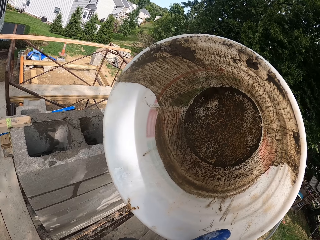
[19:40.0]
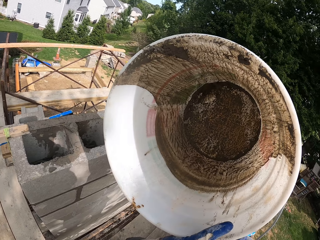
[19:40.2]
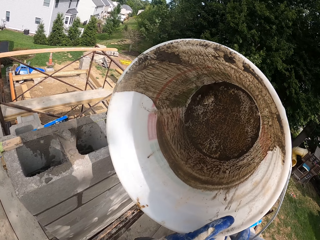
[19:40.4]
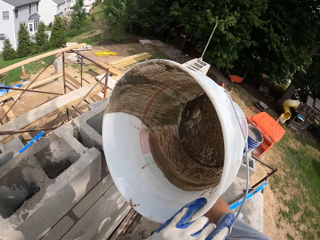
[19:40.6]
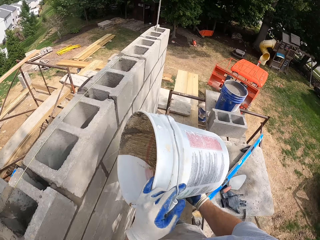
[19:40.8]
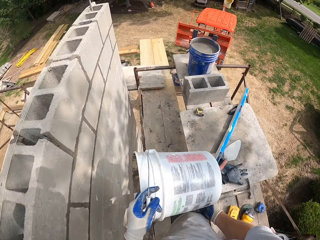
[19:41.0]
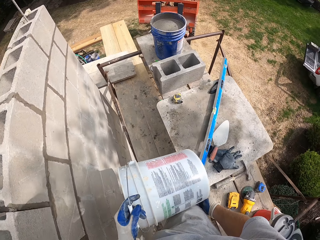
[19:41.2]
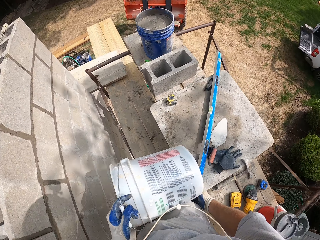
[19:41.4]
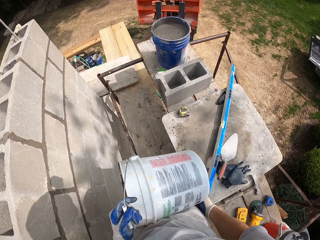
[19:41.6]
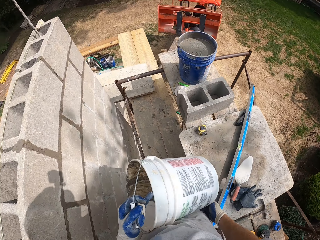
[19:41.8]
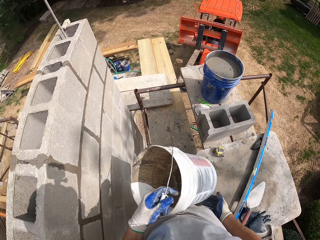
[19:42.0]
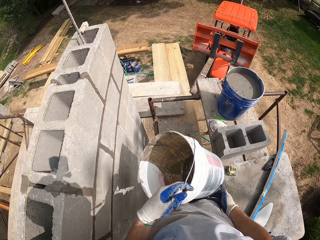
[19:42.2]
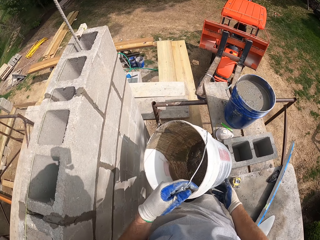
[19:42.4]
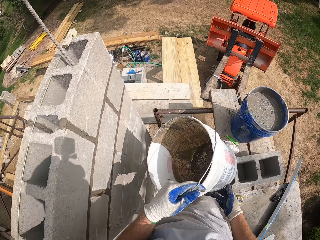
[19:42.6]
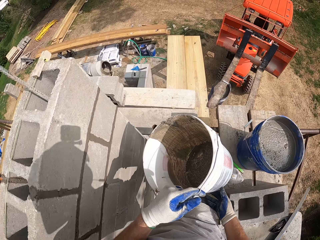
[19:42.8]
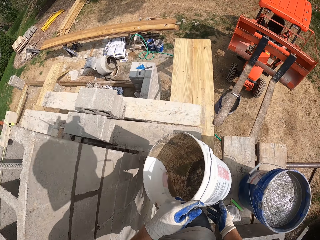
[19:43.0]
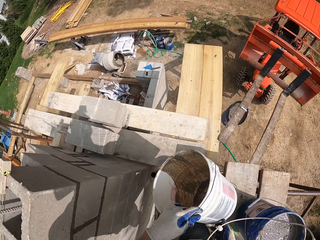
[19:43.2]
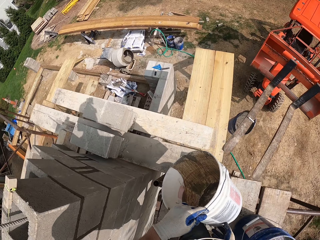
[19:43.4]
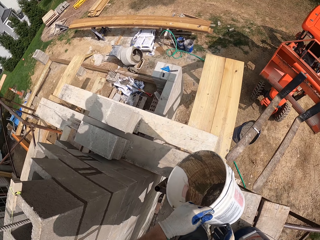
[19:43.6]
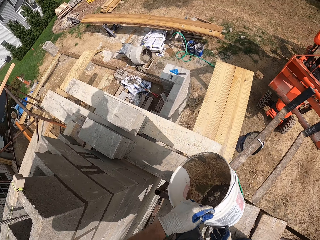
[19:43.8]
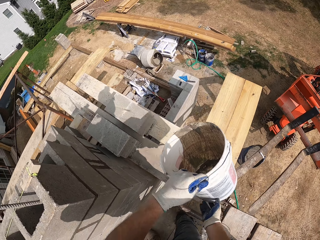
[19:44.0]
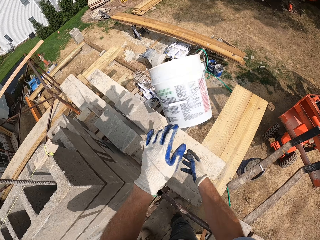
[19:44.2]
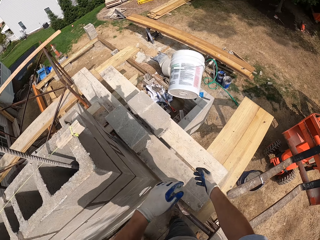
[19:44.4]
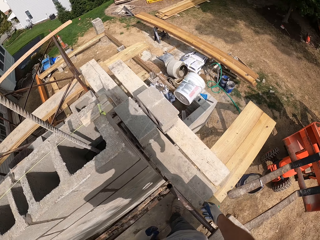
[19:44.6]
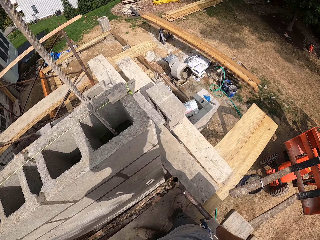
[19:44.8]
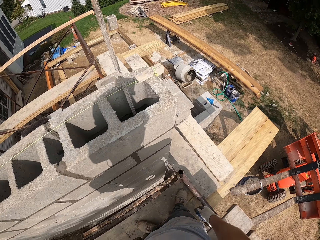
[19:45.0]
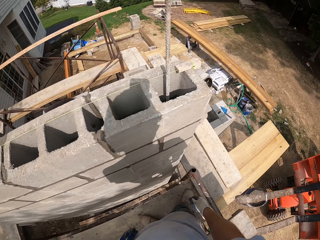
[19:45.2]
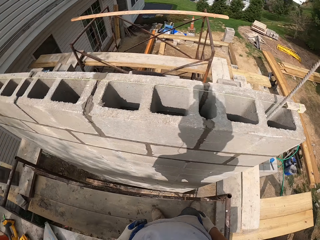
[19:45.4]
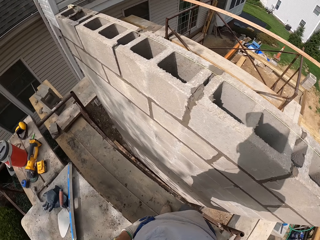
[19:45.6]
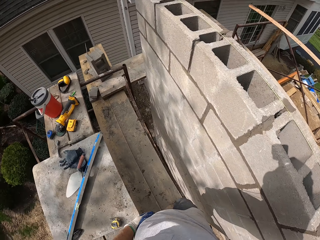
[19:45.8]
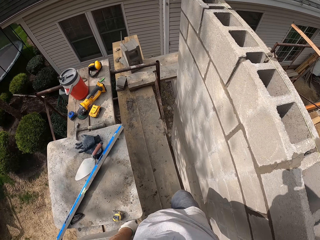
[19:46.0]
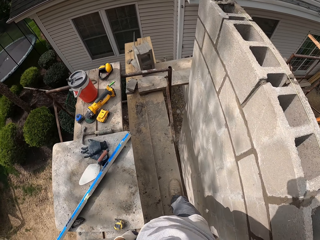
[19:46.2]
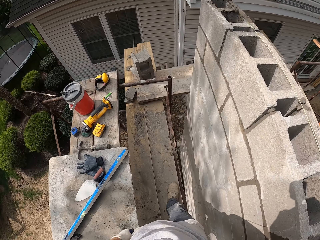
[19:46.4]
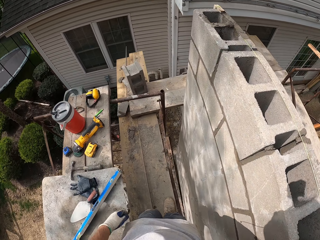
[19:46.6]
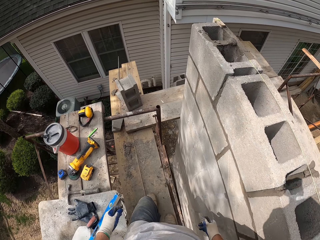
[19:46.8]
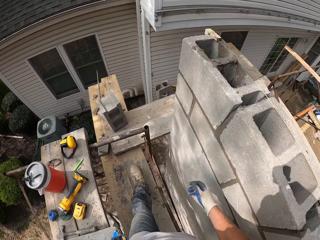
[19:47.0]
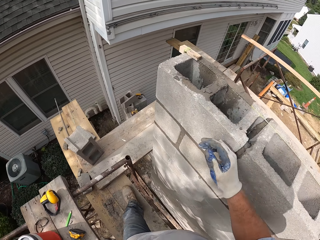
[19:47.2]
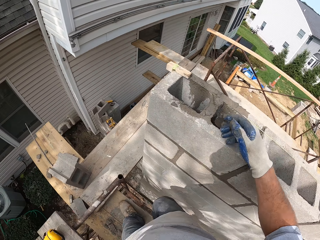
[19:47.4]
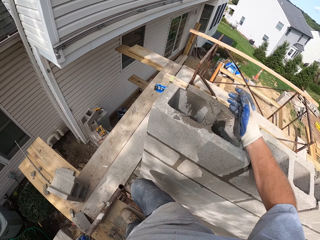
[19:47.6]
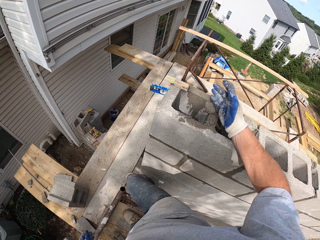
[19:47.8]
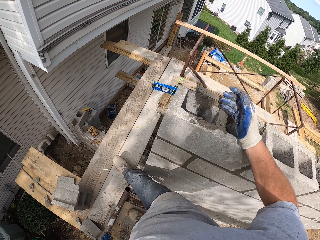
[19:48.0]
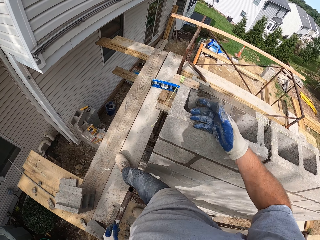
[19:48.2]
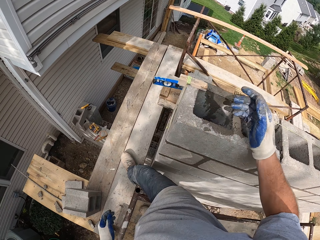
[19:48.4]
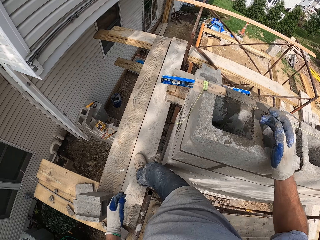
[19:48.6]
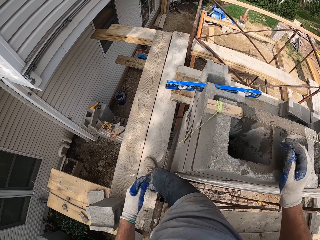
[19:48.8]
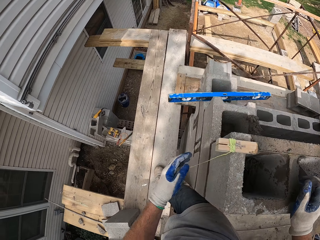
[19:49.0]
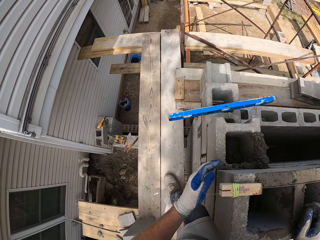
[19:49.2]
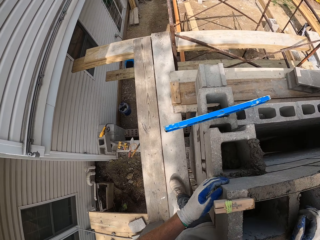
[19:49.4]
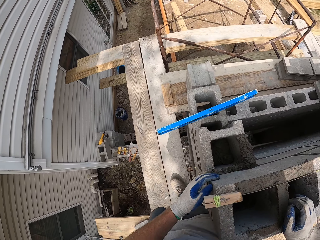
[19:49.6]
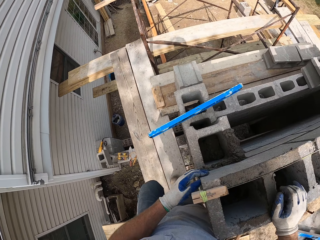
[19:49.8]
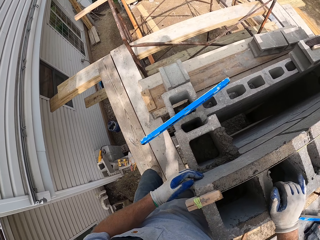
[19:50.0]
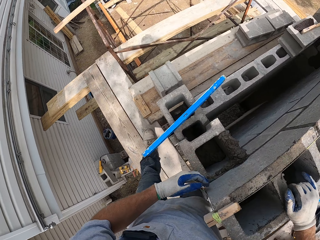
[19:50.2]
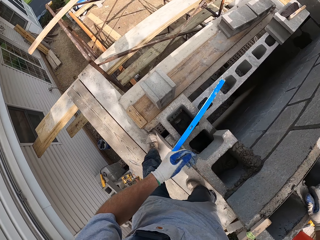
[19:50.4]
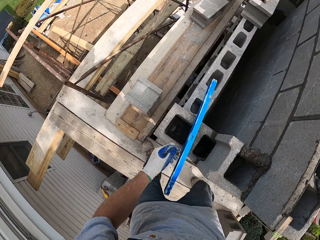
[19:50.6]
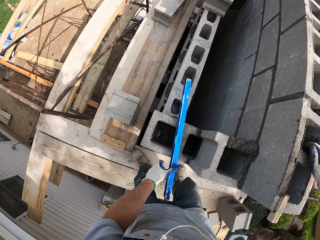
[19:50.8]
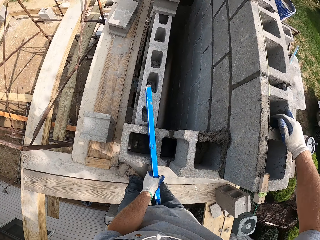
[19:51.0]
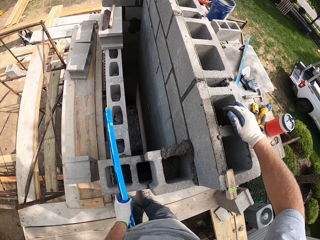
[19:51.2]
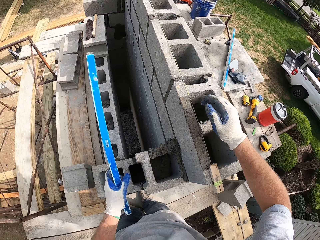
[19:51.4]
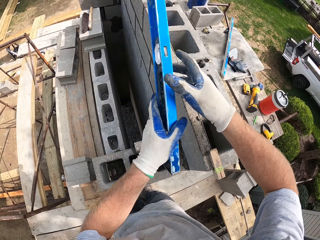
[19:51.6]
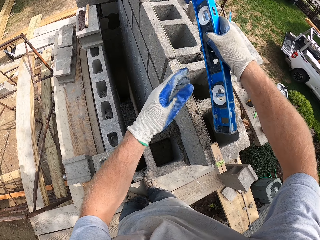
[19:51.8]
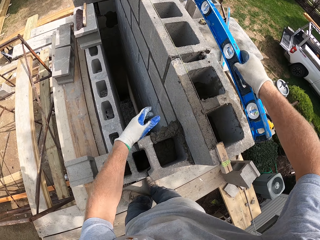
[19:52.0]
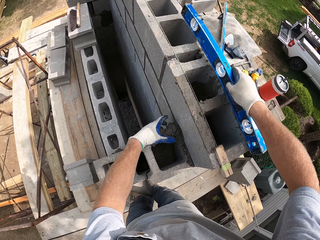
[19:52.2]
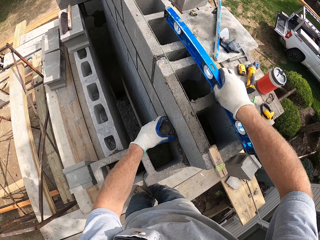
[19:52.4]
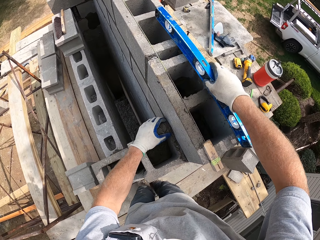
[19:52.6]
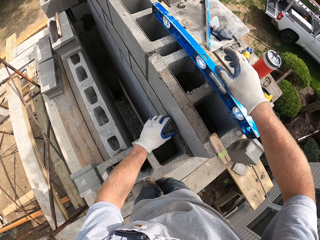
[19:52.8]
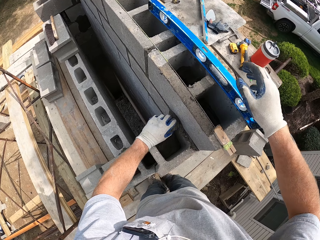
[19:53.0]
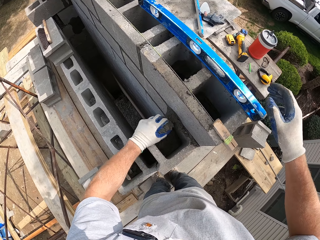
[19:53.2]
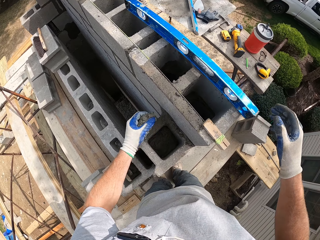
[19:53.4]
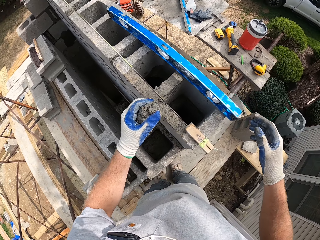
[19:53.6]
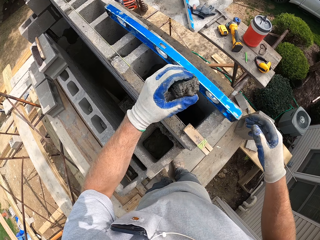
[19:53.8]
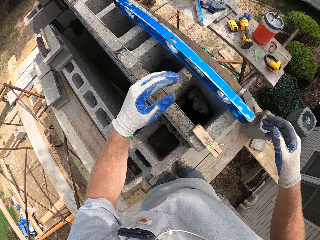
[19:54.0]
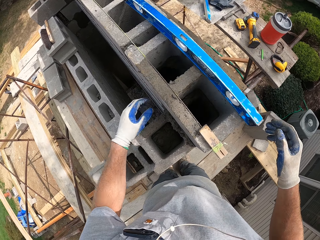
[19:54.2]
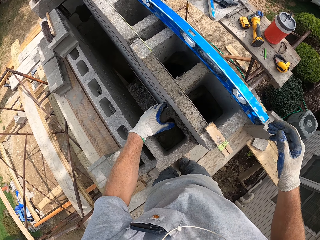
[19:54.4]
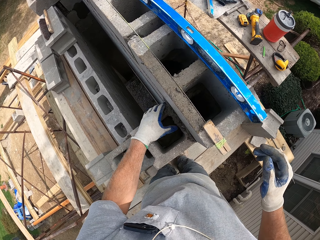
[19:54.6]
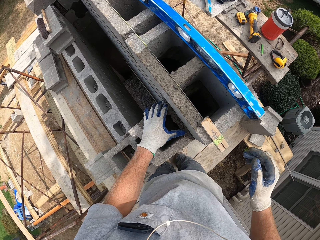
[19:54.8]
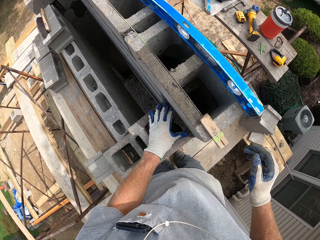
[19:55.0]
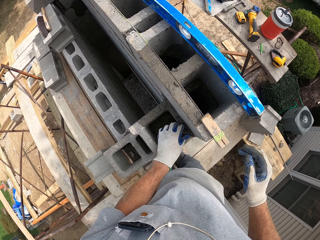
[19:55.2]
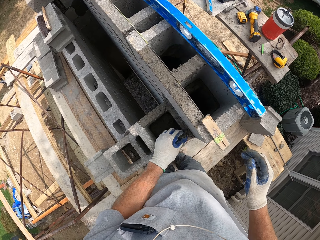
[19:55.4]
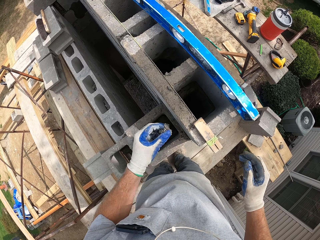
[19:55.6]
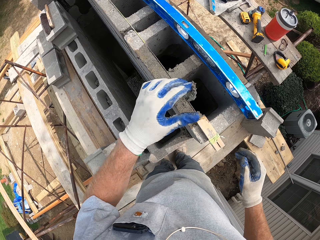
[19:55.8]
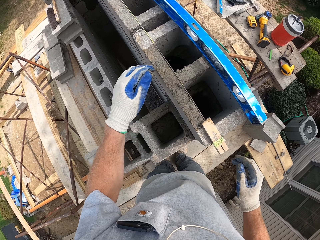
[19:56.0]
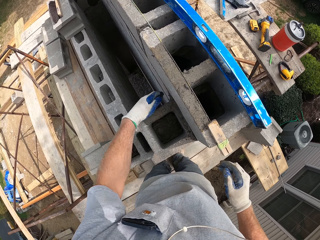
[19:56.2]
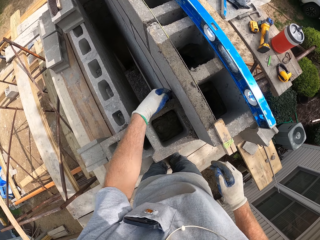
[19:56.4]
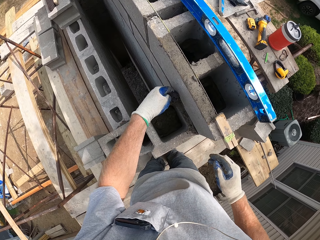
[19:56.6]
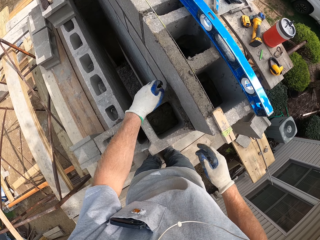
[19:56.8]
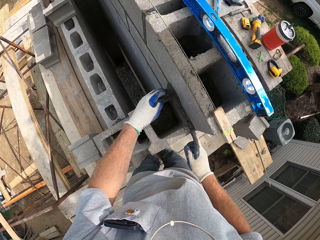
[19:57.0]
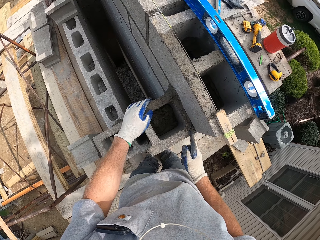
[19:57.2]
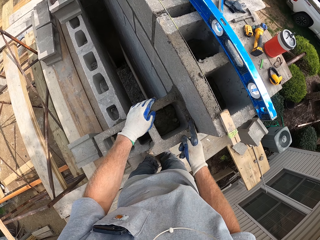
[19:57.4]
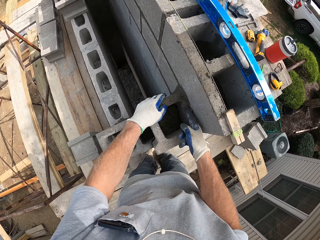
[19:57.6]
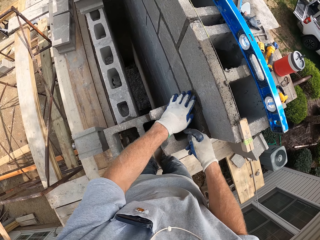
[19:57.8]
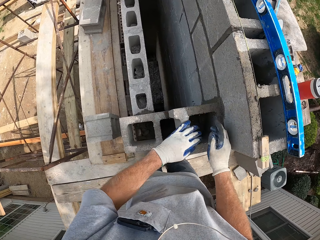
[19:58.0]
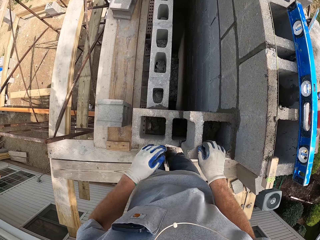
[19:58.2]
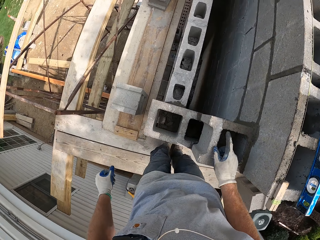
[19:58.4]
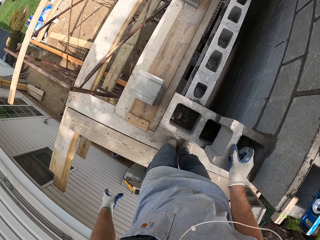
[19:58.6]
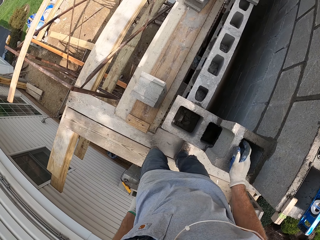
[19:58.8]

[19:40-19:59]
The camera wearer walks forward on the wooden pieces. He throws the white bucket to the ground. He walks on the wooden pieces, and pushes the cement in the bricks' holes. He walks on the wooden pieces. He picks up a leveler. He drops the leveler on top of the block. He packs cement from the top of the block with his left hand. He pours the cement into the block hole. He picks some cement. He puts the cement in the hole. He pulls some cement in a hole.

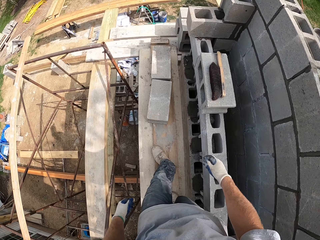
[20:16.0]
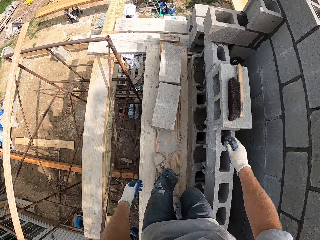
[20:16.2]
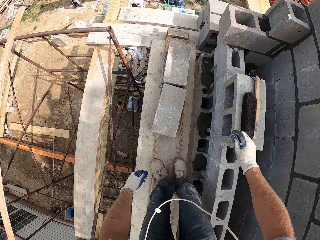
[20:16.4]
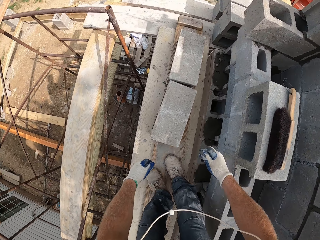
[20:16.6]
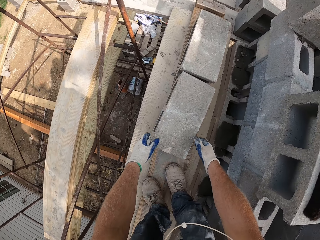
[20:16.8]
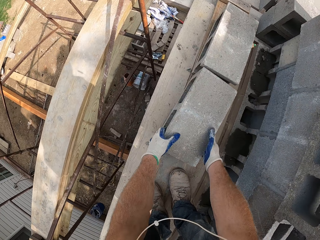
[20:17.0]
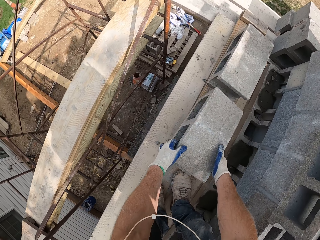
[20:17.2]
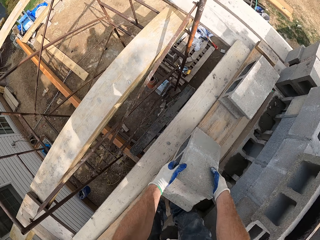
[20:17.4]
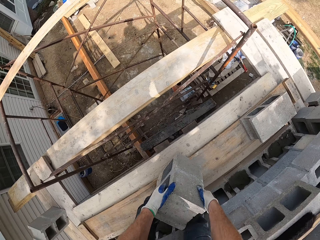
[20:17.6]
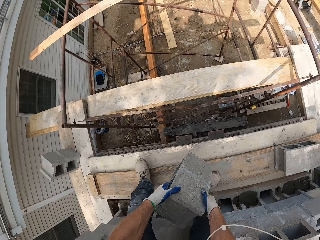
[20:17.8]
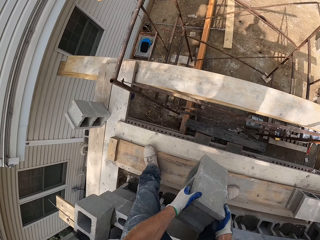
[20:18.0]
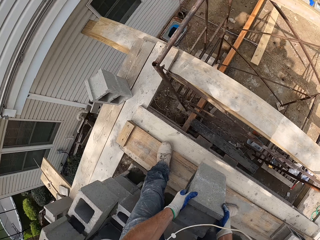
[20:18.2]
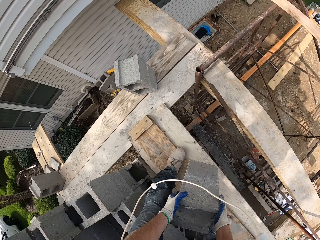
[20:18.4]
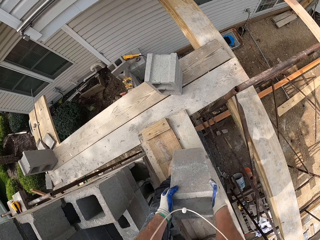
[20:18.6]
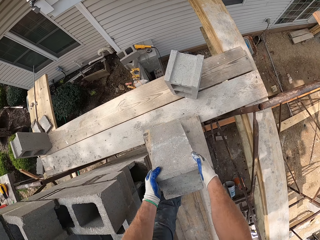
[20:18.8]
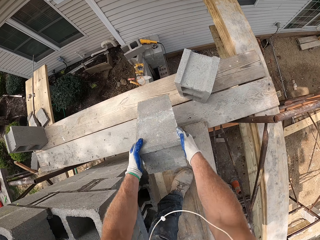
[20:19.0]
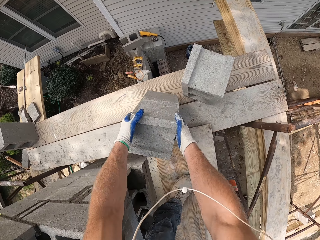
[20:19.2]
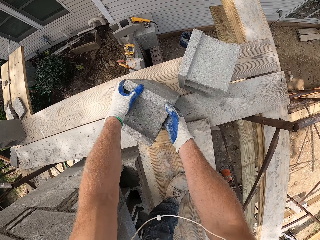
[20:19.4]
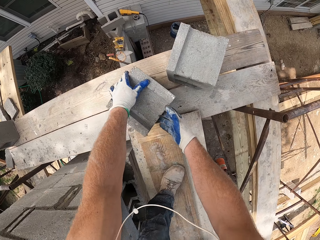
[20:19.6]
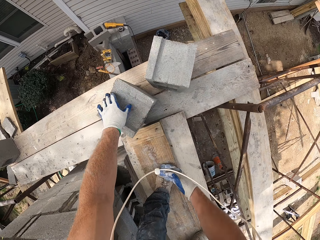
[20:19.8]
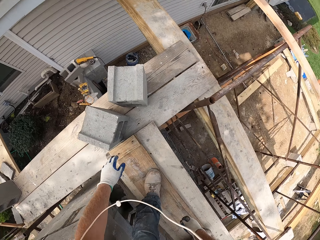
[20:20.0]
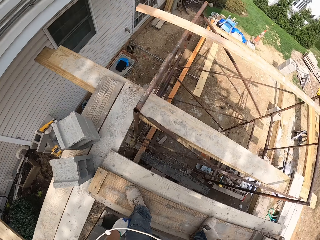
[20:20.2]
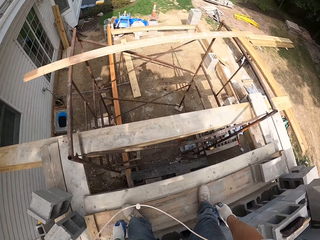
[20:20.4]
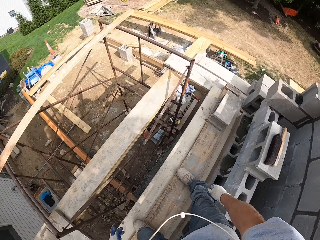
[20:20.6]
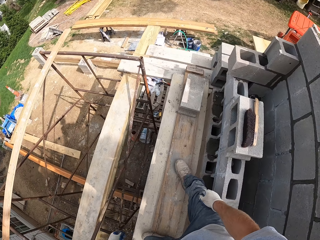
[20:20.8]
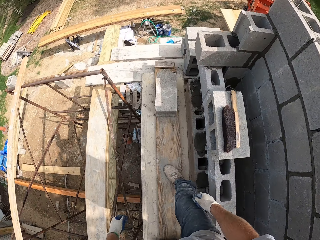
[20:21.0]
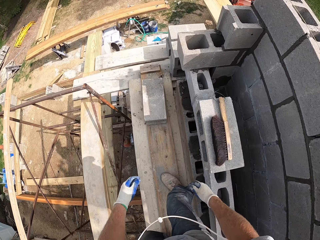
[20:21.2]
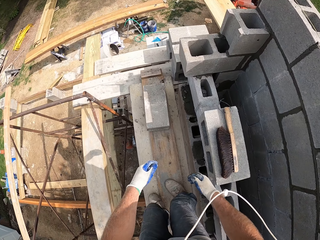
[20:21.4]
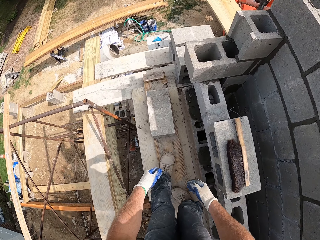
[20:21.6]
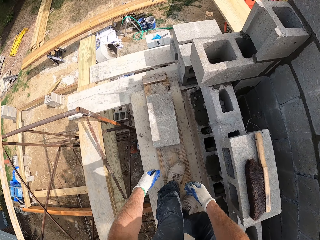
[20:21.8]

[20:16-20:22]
The camera wearer moves the block on the wood. They pick a brick. They put the brick aside. They walk on the wooden pieces.
